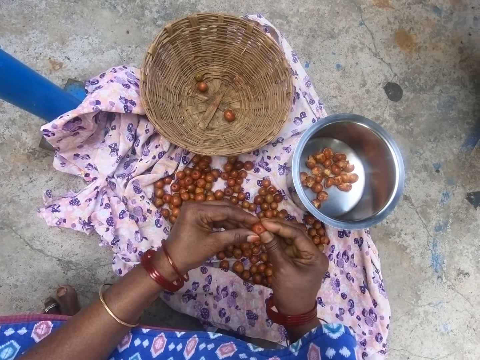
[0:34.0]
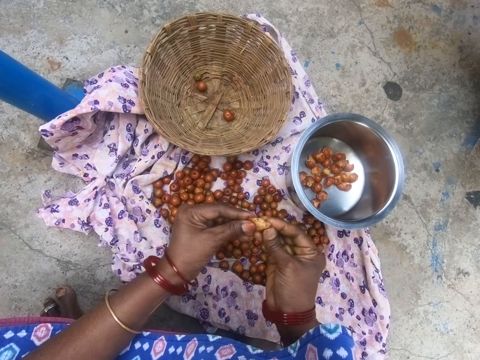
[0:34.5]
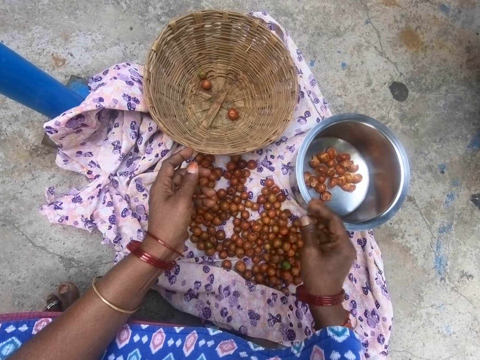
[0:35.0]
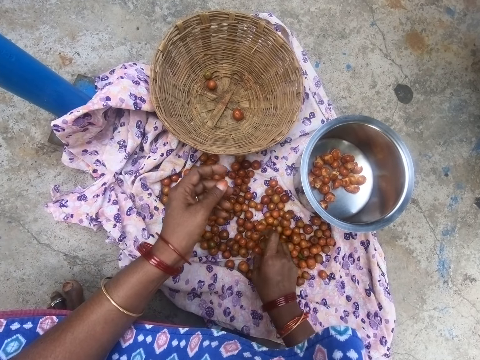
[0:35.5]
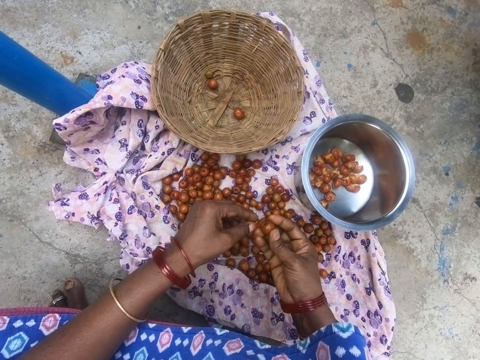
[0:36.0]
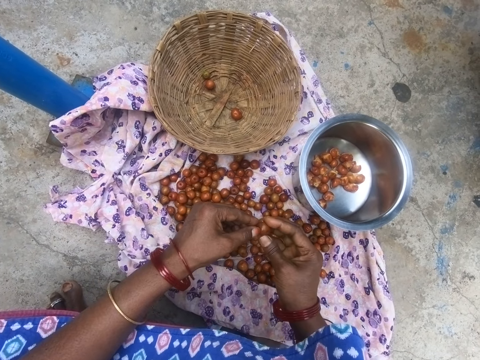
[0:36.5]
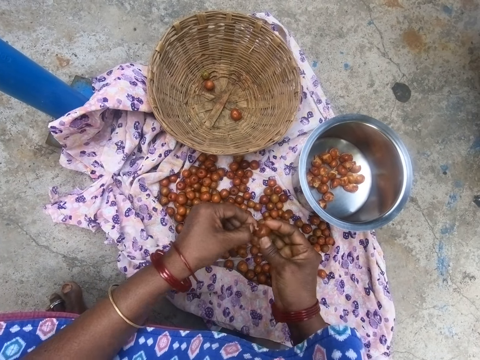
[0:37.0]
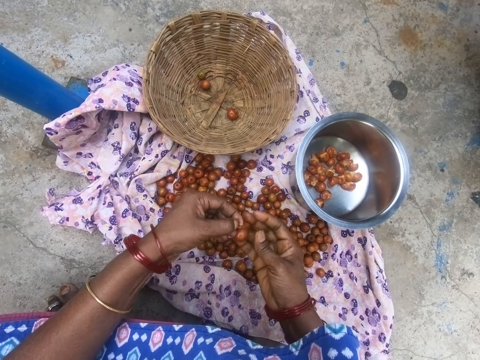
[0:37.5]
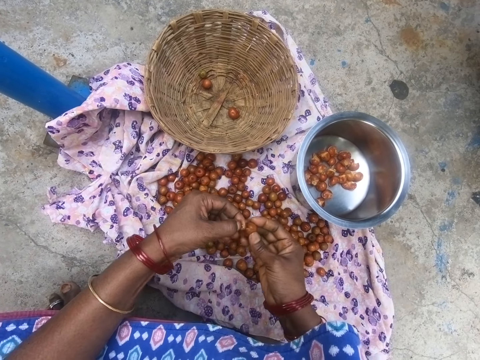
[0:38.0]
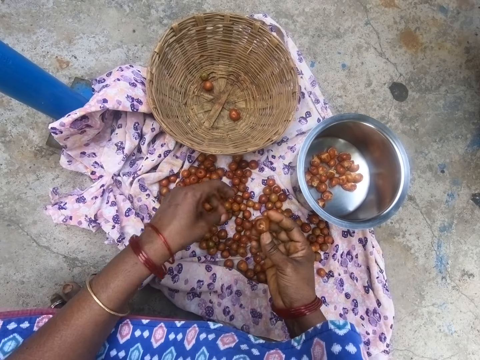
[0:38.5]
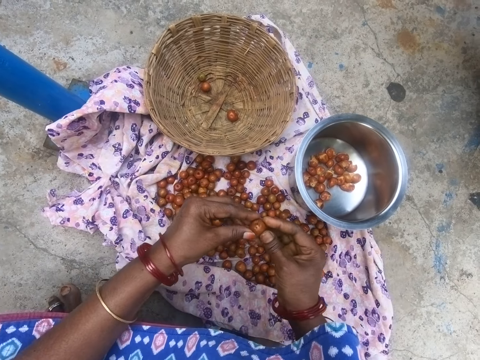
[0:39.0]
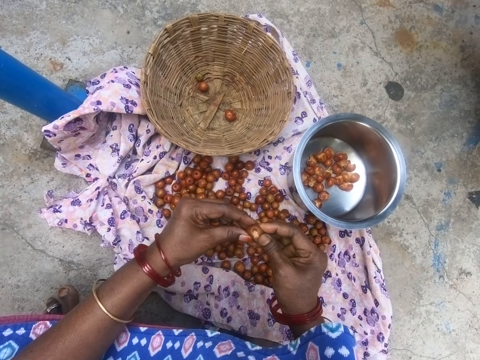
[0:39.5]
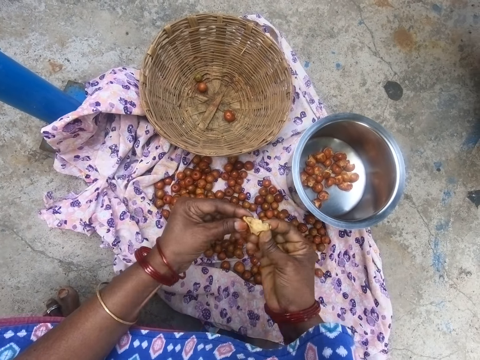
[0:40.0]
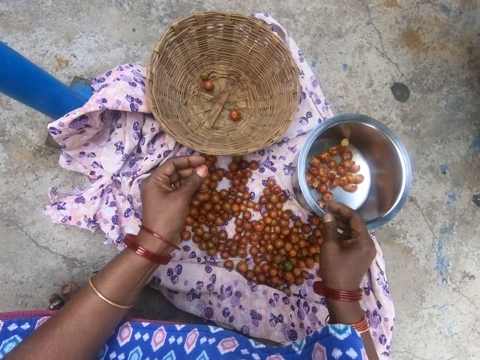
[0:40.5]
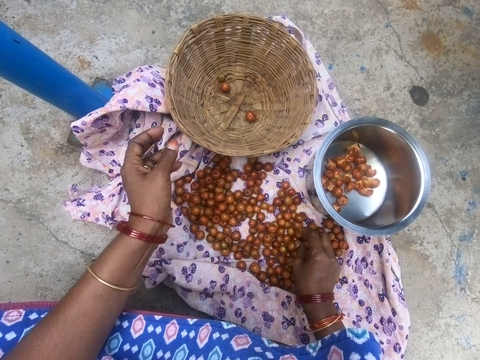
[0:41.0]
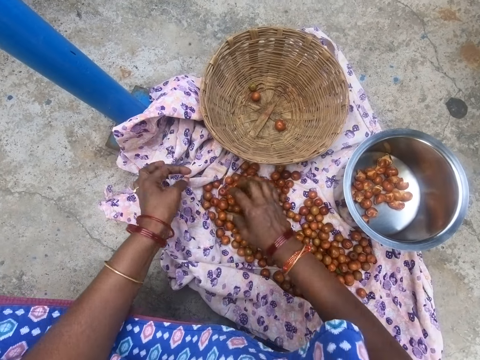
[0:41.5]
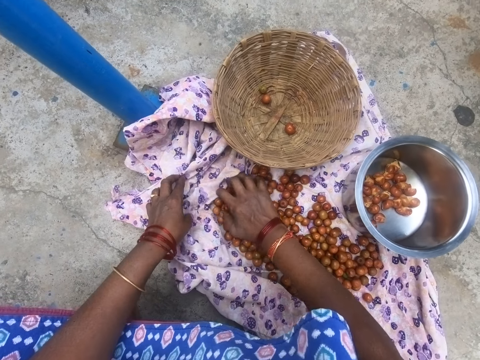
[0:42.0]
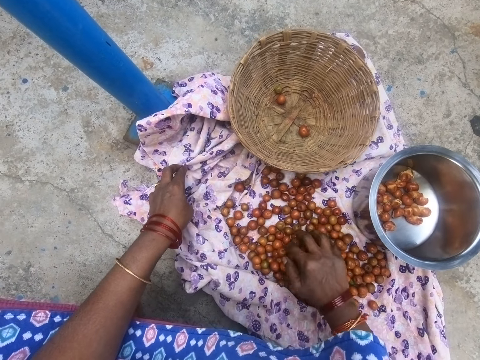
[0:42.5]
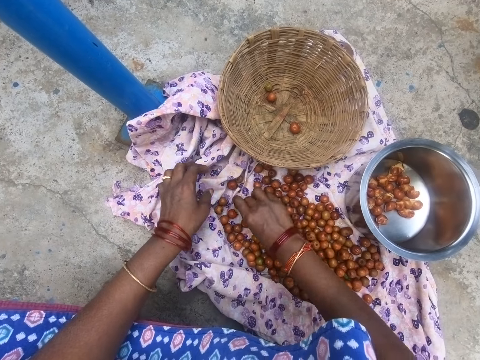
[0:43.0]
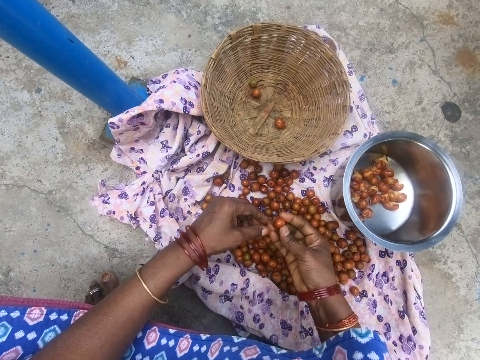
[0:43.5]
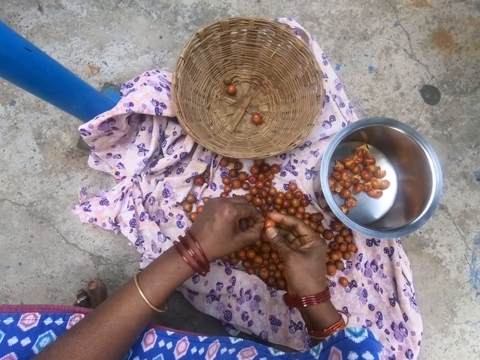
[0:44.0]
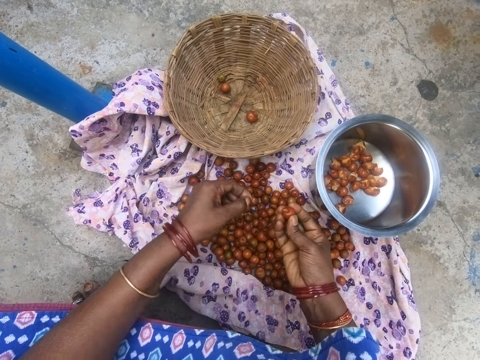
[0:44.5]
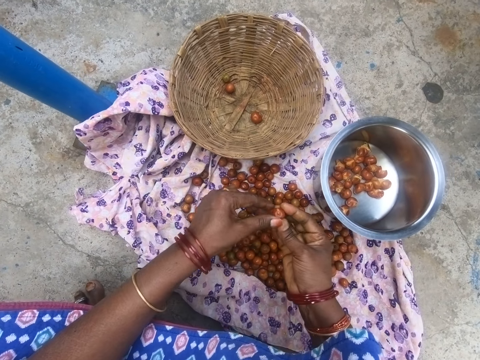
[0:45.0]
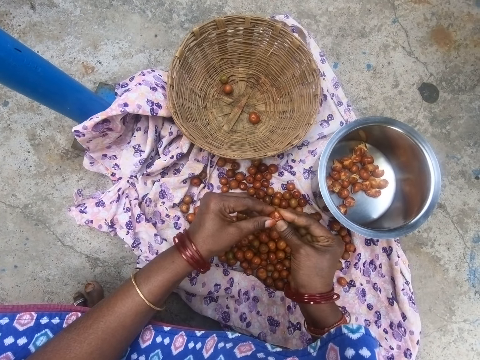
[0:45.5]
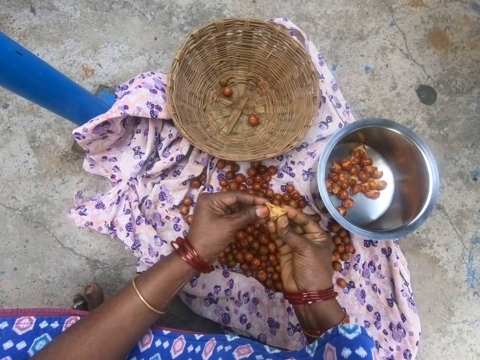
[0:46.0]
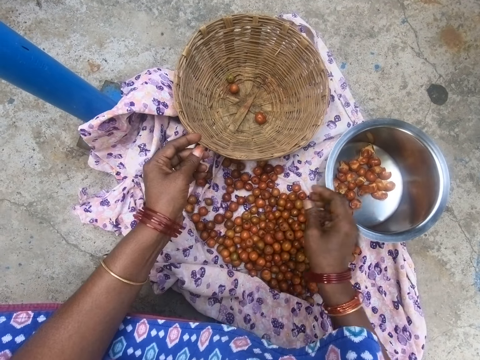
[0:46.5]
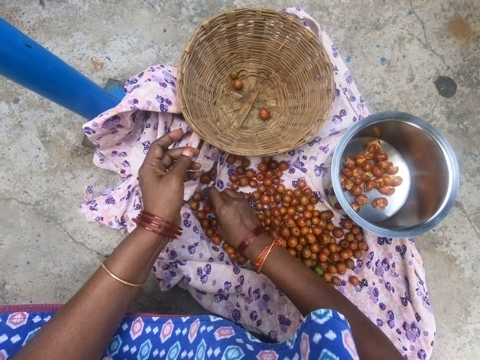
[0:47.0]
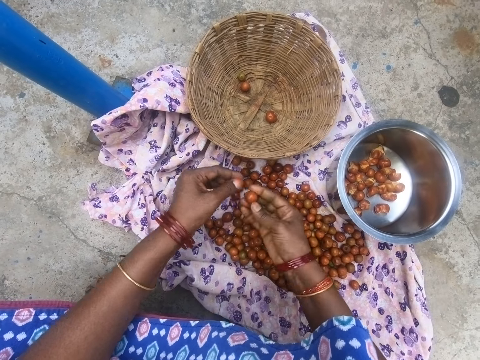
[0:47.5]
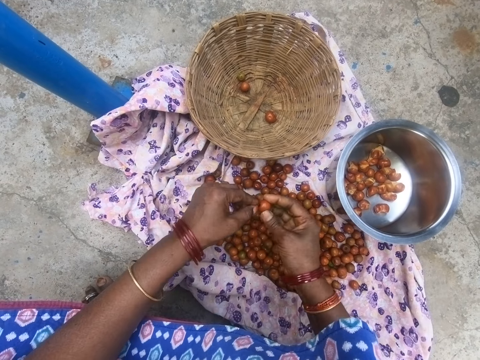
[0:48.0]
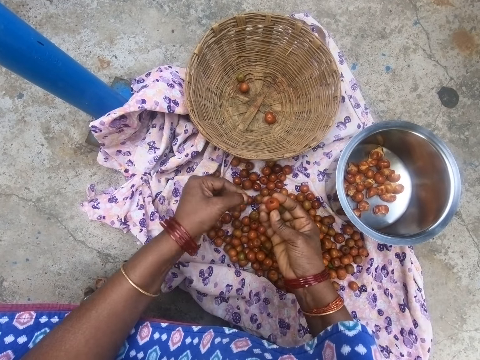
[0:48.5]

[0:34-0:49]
The camera wearer takes something. They open a longan. They drop a longan in the cooking pot. They pick up a longan. They take off the cuticle. They cut something. They open a longan. They drop a longan in the cooking pot. They bring together the longans. They pick up a longan. They take off the cuticle. They cut something. They open a longan. They drop a longan in the cooking pot. They pick up a longan. They take off the cuticle.

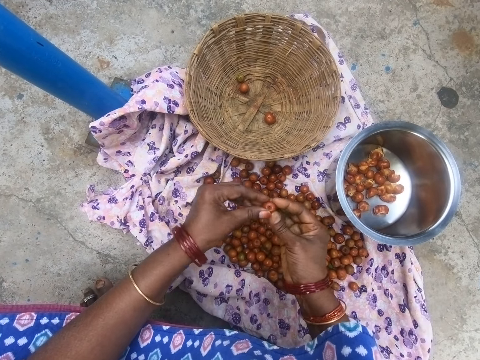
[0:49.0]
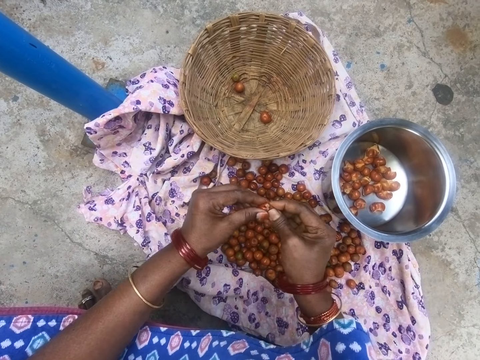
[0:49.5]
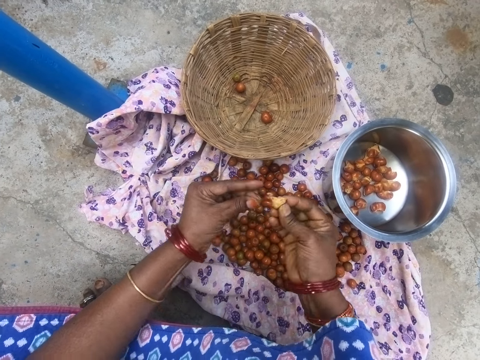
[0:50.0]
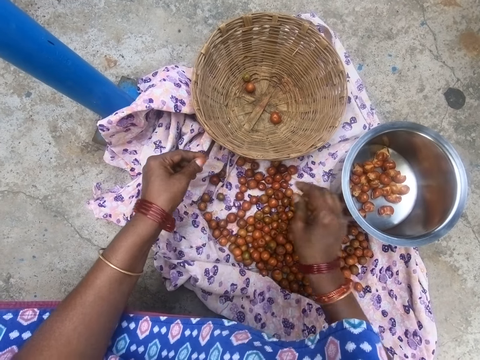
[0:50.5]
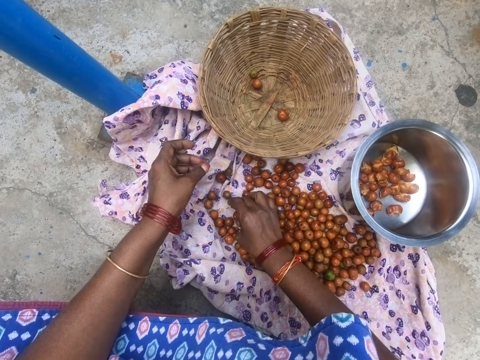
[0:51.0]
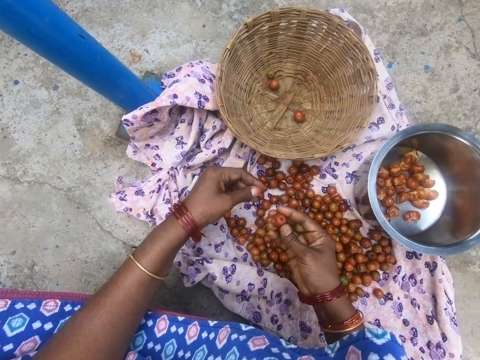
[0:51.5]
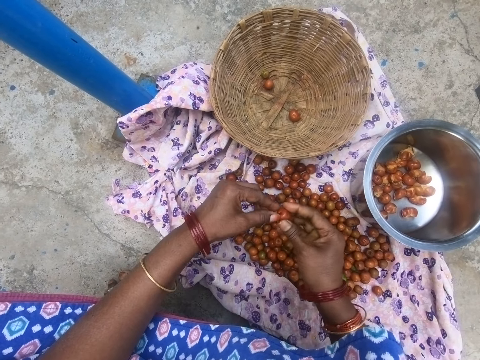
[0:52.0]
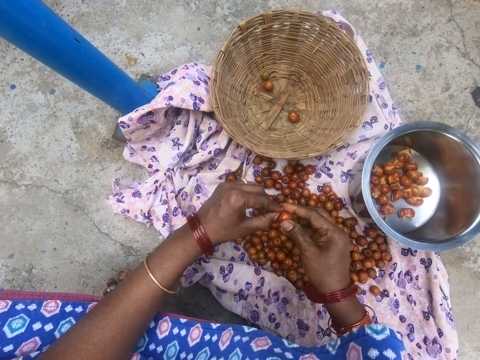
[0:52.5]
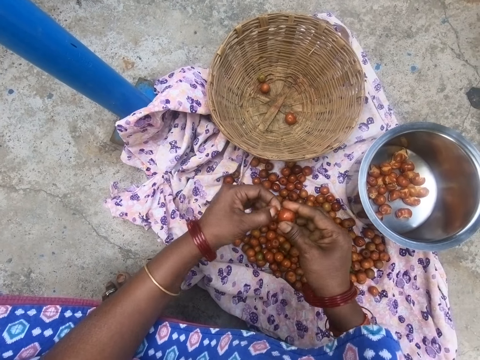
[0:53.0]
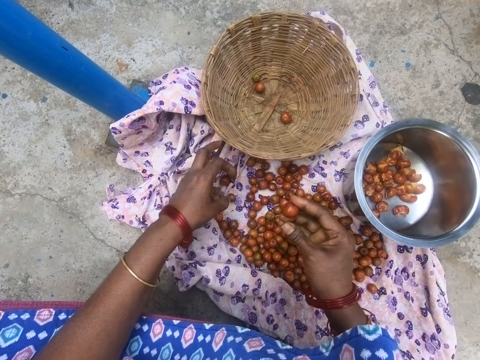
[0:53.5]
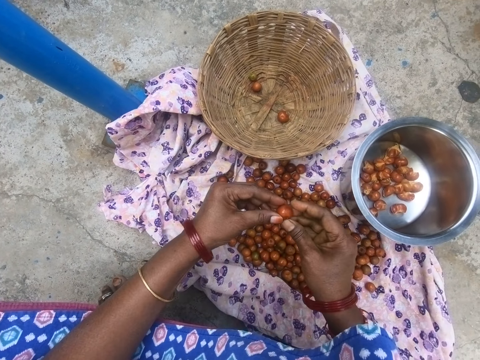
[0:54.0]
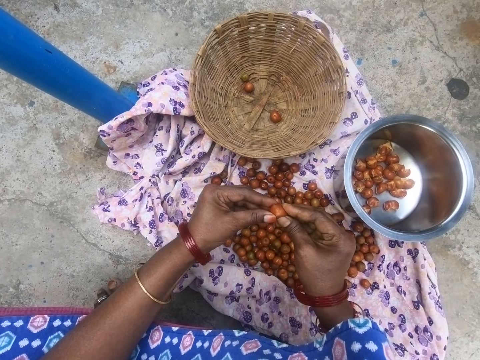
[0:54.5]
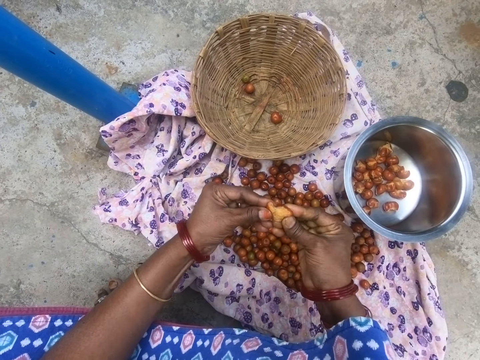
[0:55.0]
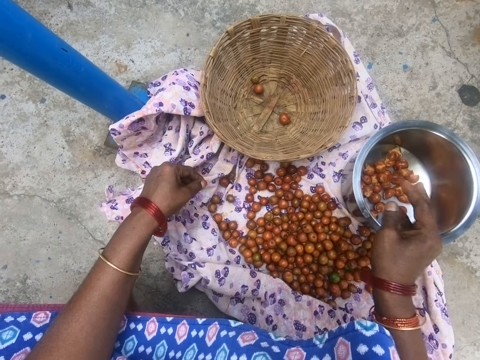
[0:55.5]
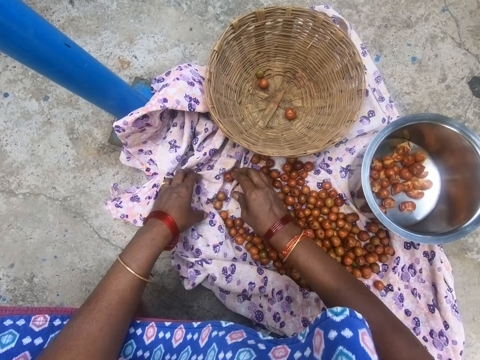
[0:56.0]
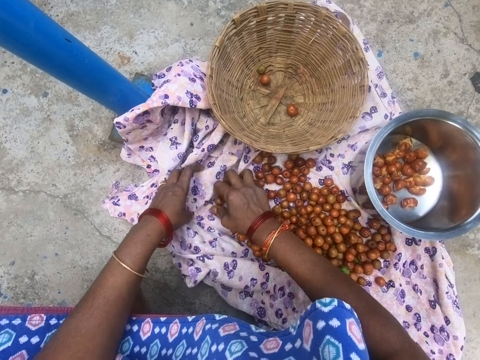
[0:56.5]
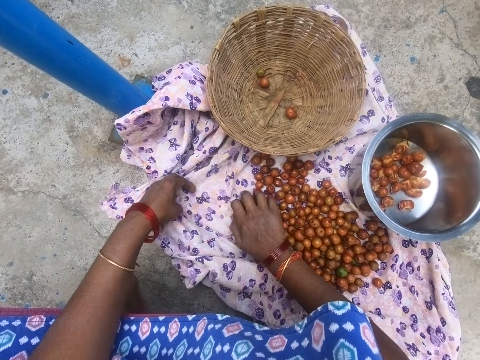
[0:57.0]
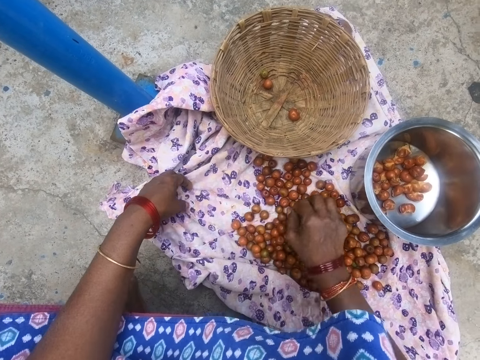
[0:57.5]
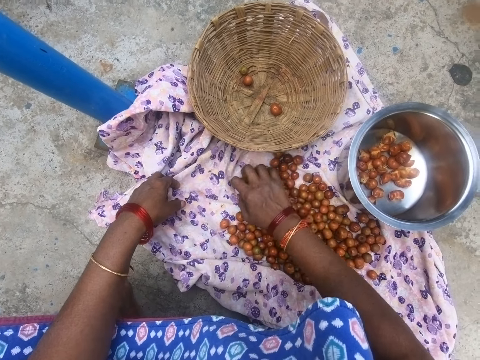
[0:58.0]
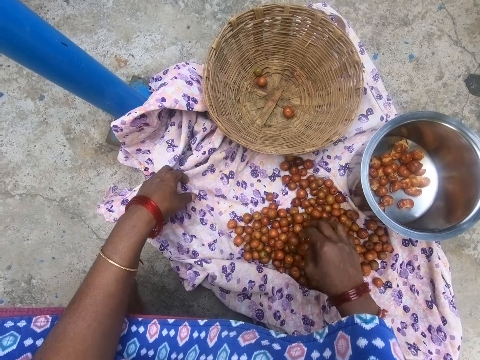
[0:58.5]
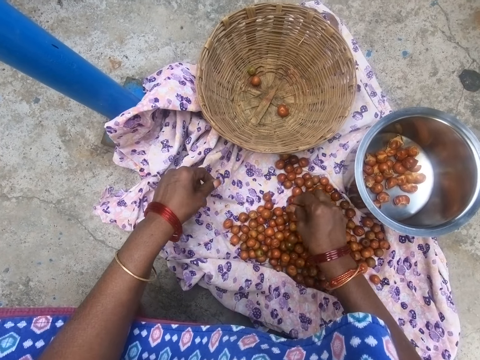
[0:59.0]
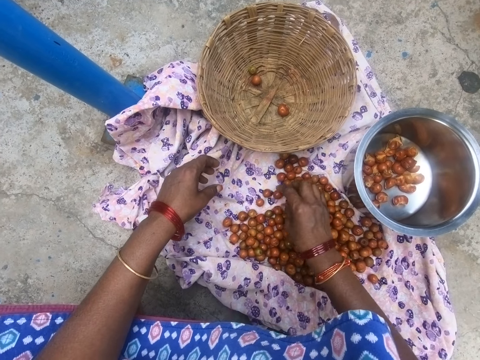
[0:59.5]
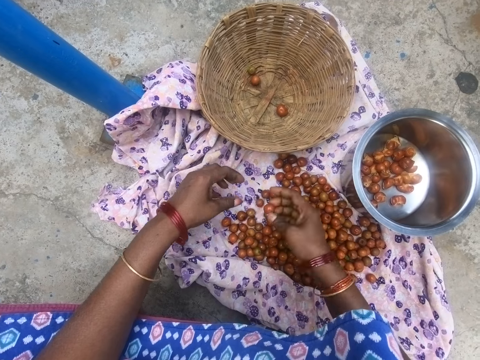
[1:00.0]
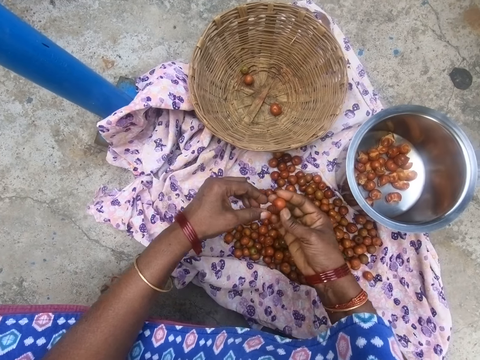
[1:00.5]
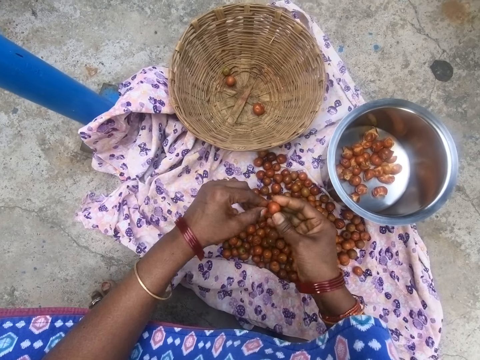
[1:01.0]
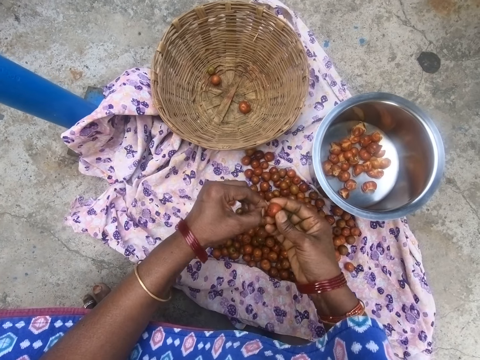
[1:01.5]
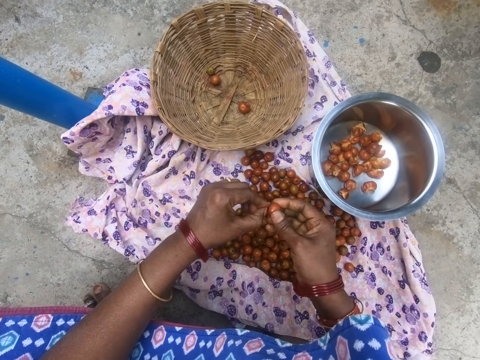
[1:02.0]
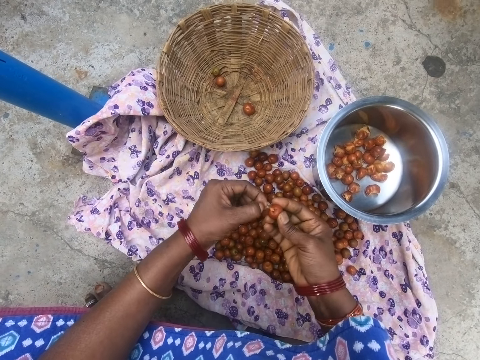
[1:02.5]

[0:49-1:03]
The camera wearer cuts something. They open a longan. They drop a longan in the cooking pot. They pick up a longan. They take off the cuticle. They cut something. They open a longan. They drop a longan in the cooking pot. They move something. They bring together the longans. They pick up a longan. They take off the cuticle.
